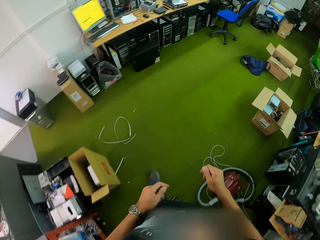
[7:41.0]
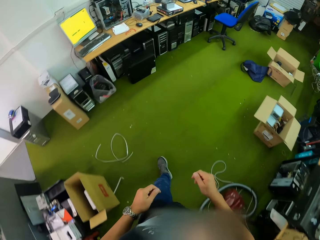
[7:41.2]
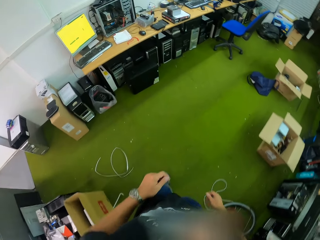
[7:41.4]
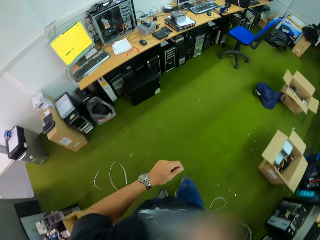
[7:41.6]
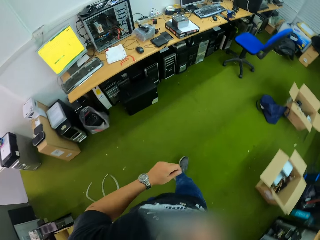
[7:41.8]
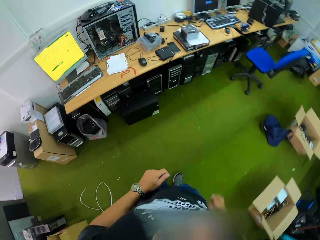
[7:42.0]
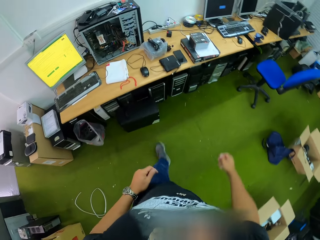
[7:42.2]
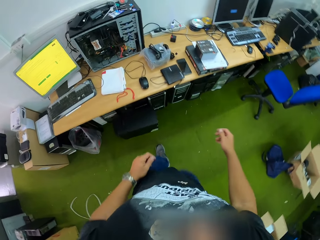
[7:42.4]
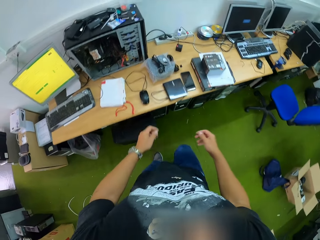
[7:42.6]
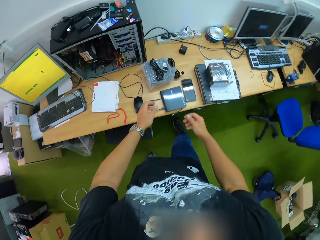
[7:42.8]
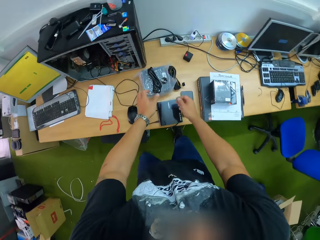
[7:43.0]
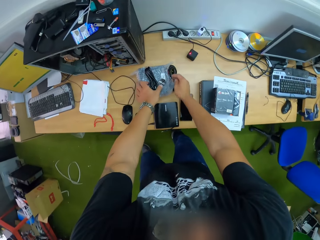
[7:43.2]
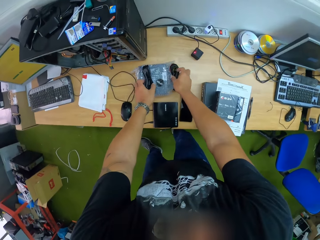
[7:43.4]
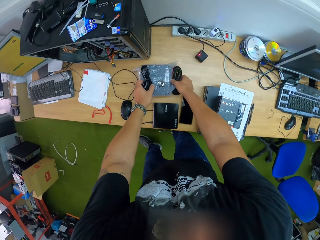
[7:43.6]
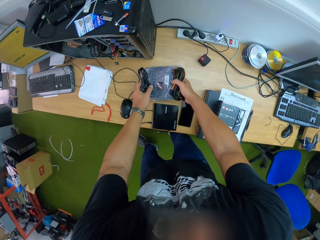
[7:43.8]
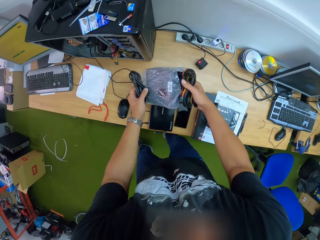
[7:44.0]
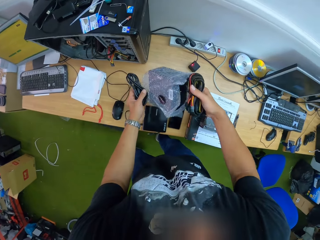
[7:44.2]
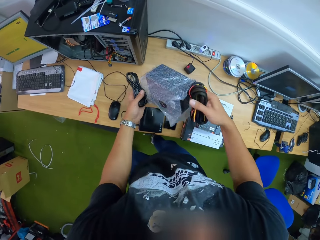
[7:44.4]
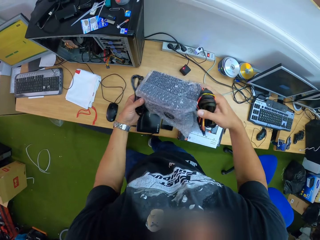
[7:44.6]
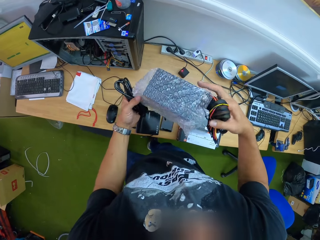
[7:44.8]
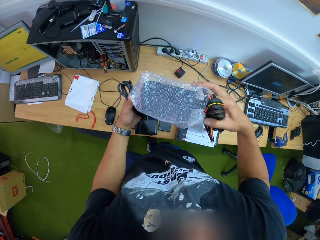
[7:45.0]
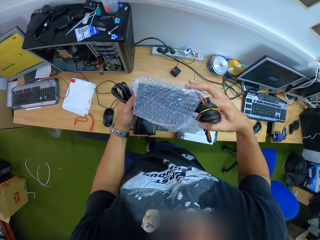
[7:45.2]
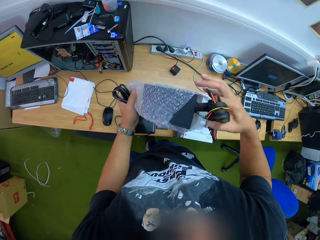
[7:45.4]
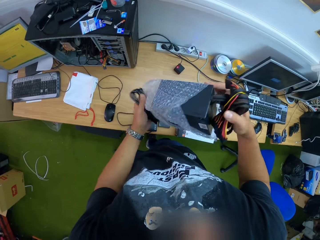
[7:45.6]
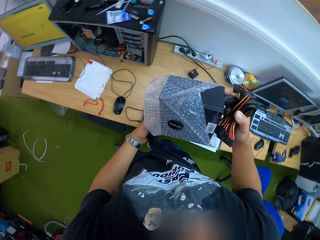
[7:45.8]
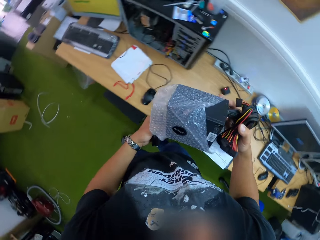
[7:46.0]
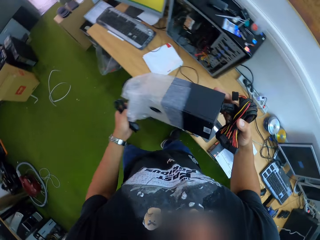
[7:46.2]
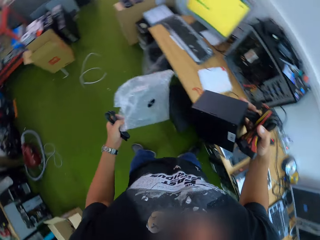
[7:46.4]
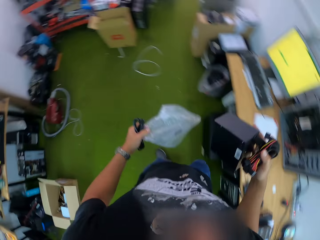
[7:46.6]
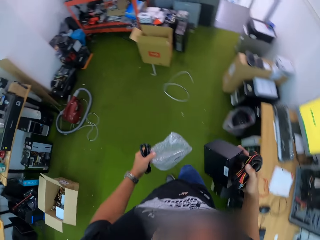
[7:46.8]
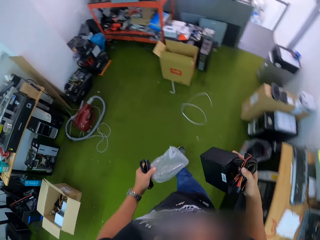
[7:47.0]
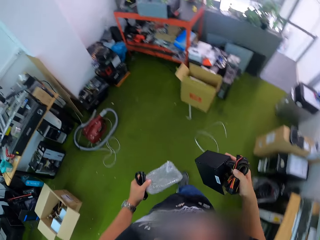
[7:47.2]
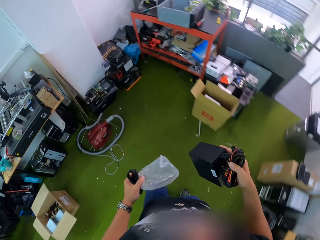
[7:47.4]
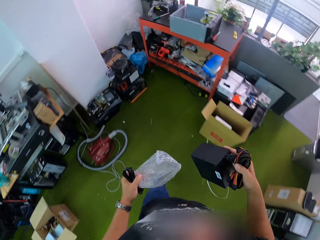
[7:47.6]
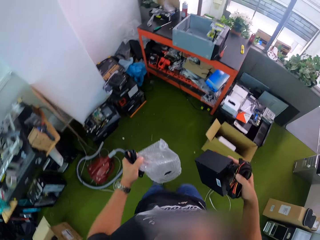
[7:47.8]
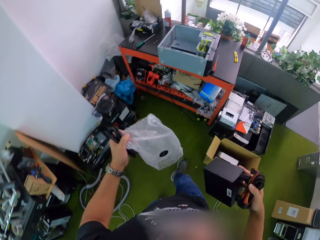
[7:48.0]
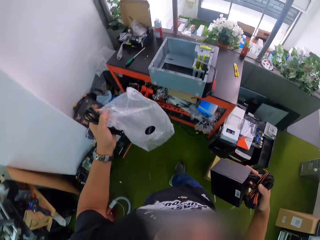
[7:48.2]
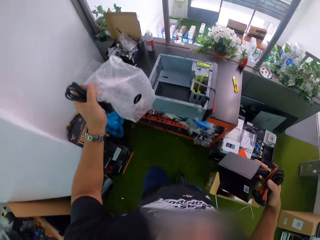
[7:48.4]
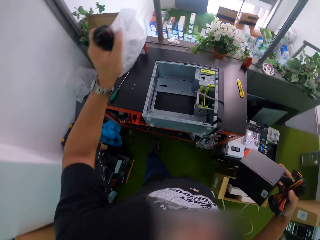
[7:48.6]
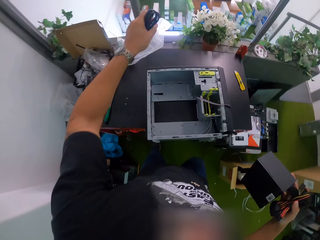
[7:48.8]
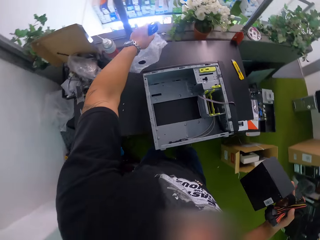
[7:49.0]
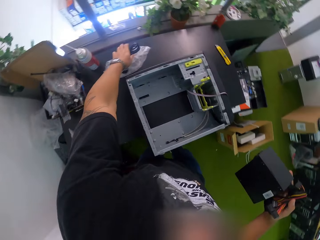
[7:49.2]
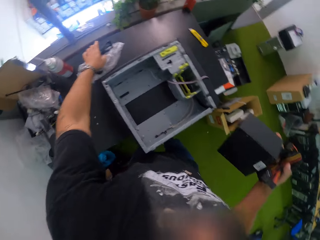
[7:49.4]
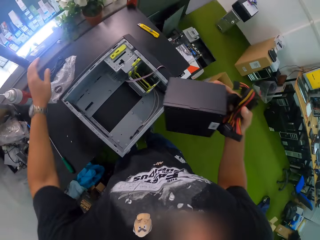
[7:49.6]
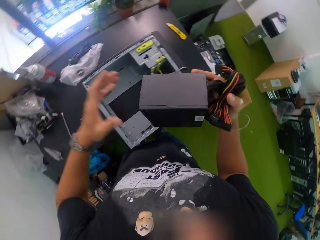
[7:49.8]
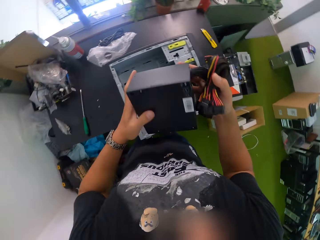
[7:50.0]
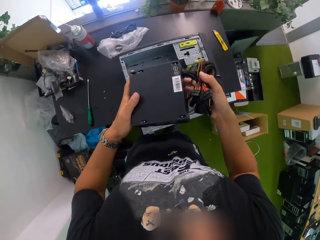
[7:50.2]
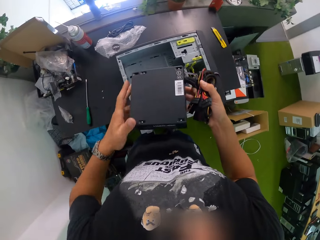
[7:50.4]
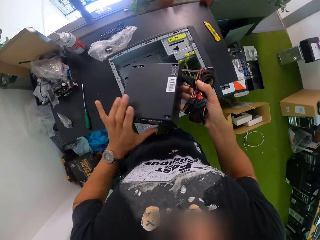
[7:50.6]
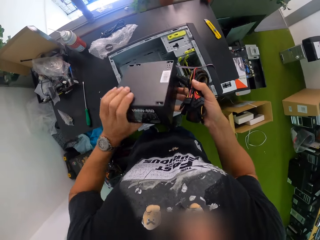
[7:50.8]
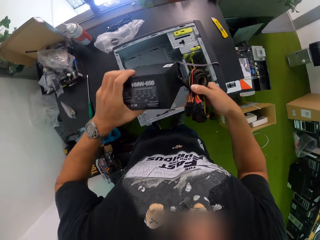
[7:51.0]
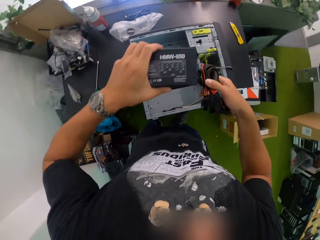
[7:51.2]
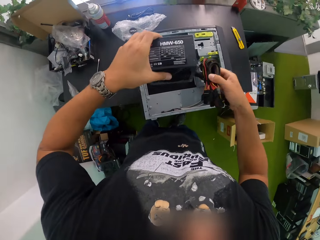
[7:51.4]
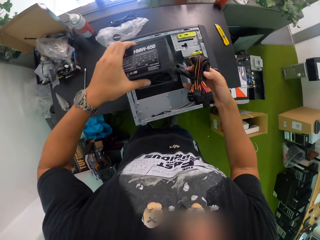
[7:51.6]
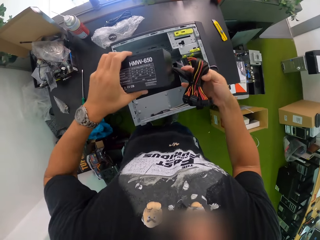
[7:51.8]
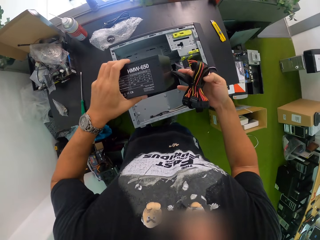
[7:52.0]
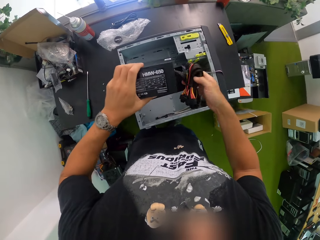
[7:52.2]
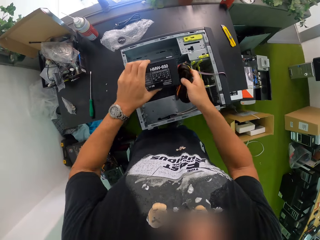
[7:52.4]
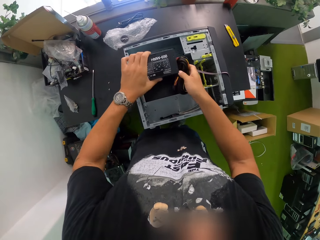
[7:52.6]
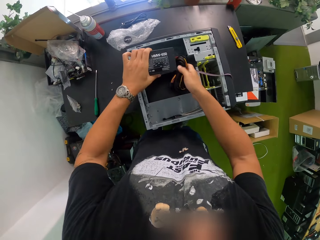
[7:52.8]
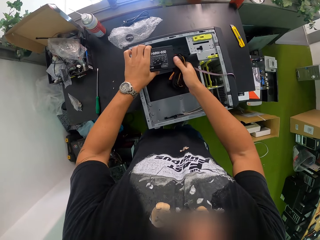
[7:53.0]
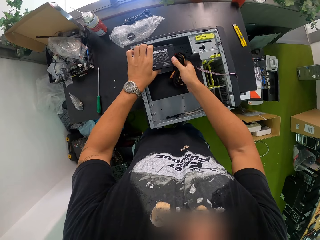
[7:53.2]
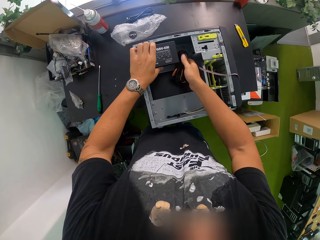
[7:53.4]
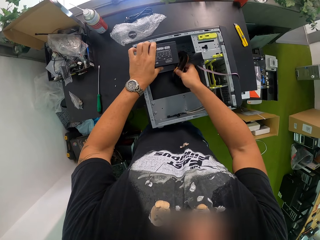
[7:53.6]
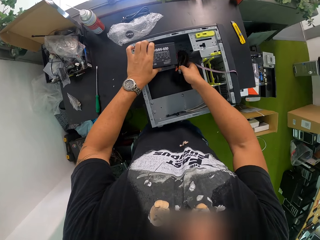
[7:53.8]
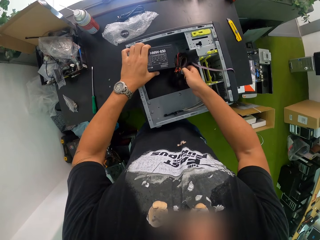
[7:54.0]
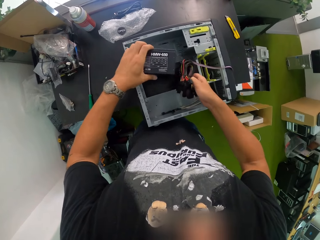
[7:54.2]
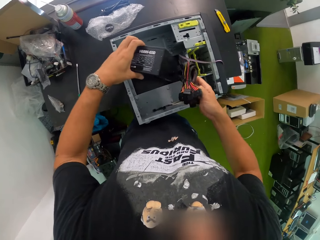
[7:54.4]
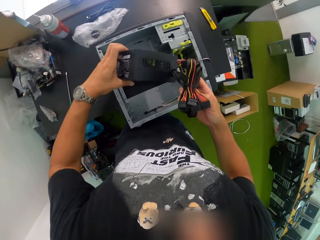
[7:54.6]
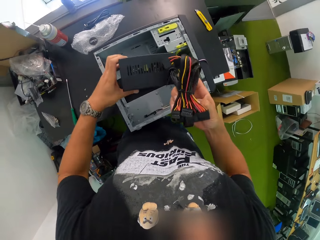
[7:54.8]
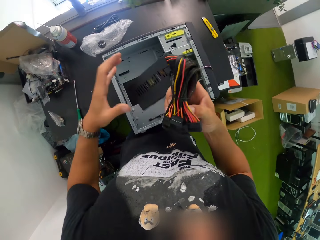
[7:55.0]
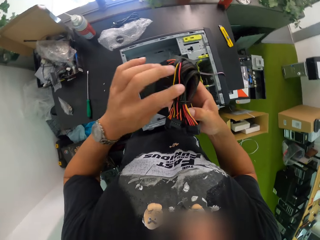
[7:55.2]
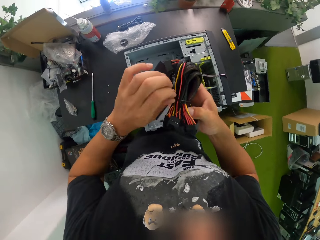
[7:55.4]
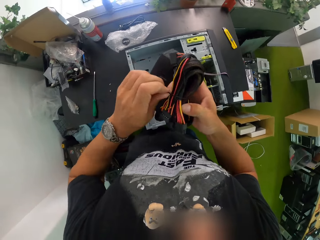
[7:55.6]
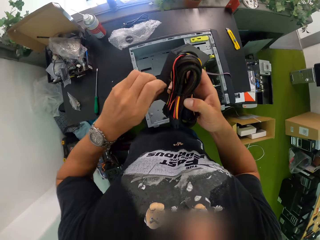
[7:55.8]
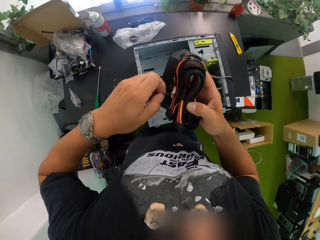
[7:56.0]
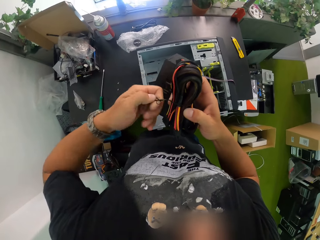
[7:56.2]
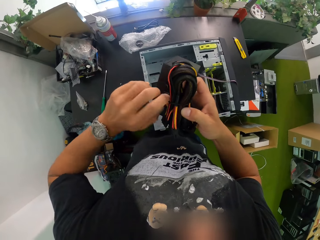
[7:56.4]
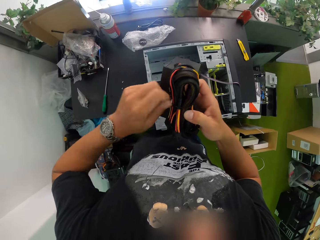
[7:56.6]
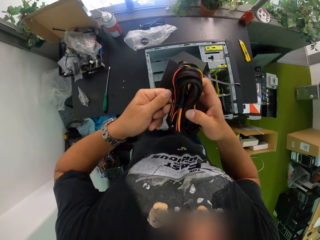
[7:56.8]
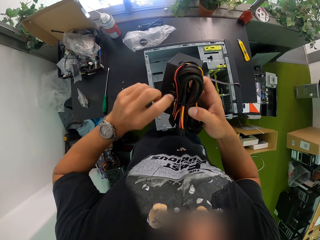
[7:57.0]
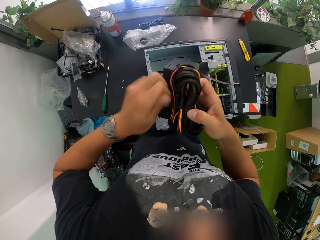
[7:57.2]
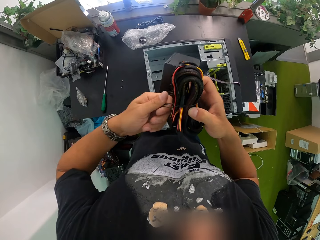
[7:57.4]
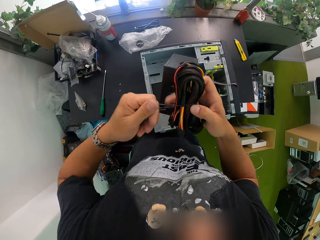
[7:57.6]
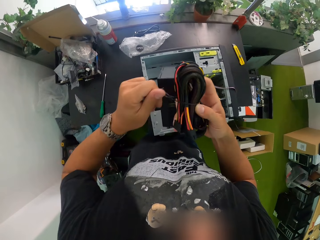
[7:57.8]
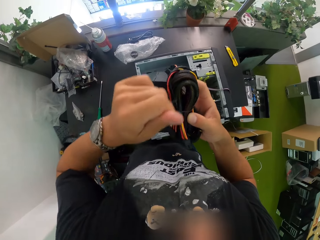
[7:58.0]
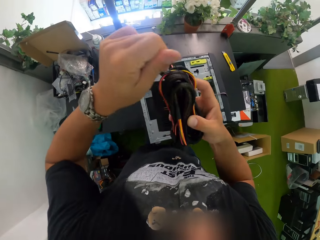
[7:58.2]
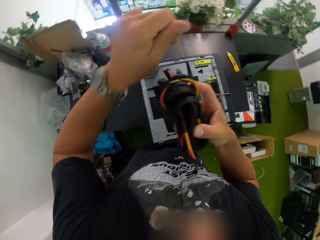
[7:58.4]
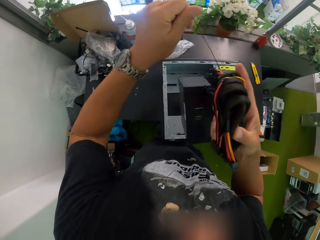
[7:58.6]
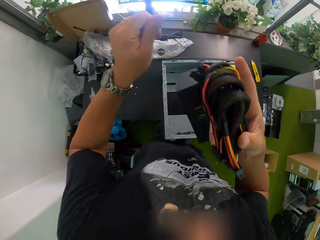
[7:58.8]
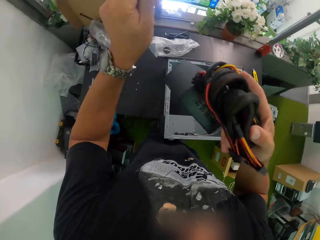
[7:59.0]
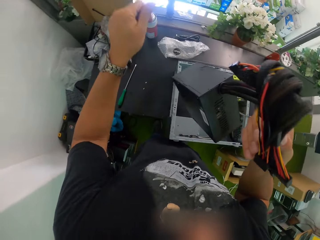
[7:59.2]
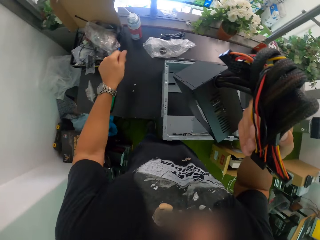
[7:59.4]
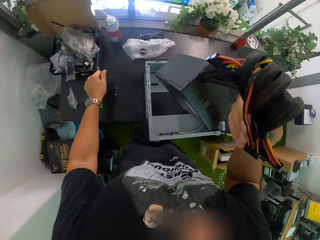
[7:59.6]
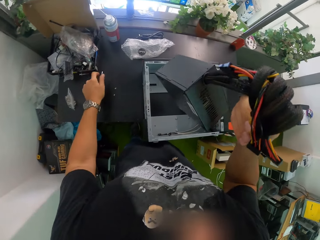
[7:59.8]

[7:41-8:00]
The camera wearer walks. He picks a power supply unit from a workbench with both hands. He touches a cable. He removes a bubble wrap from the power supply unit with his left hand. He walks. He places the bubble wrap and some cables on the workbench with his left hand. He fits the power supply unit into the computer case with both hands. He loosens the cables of the power supply with both hands.

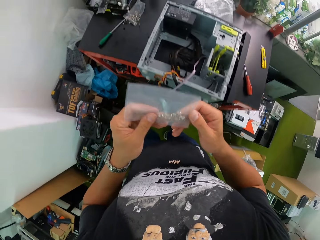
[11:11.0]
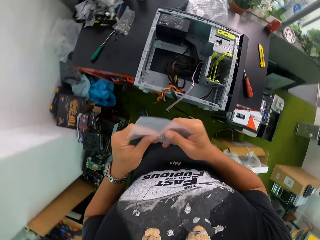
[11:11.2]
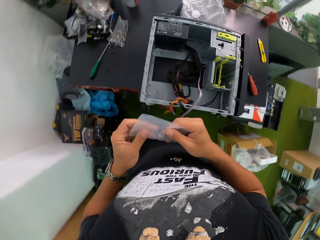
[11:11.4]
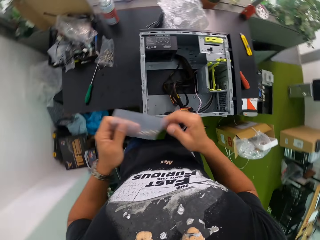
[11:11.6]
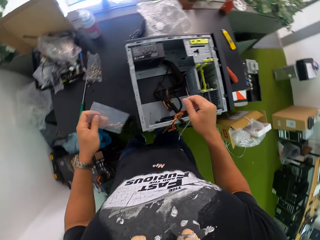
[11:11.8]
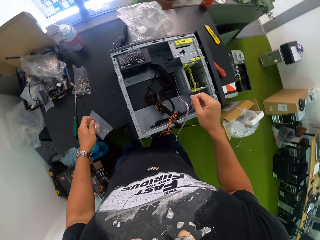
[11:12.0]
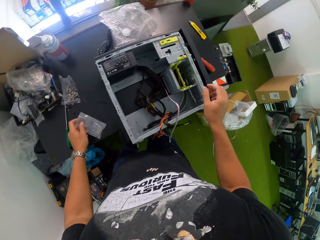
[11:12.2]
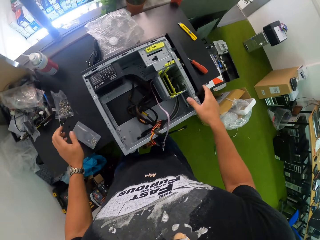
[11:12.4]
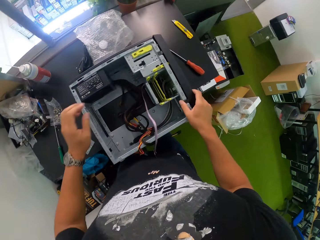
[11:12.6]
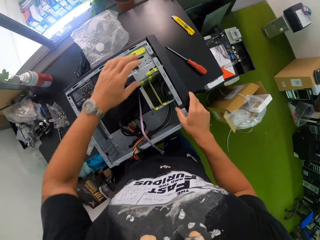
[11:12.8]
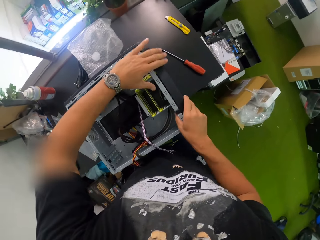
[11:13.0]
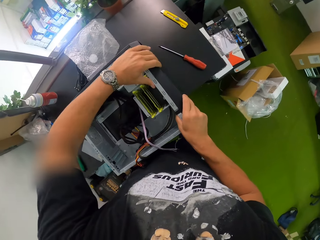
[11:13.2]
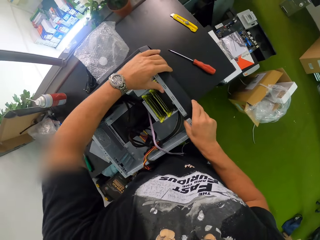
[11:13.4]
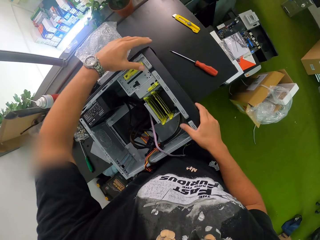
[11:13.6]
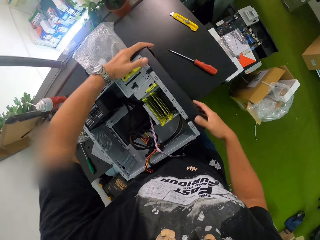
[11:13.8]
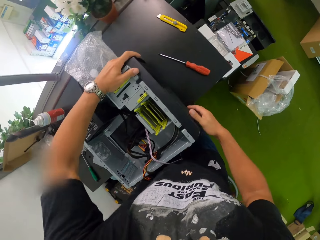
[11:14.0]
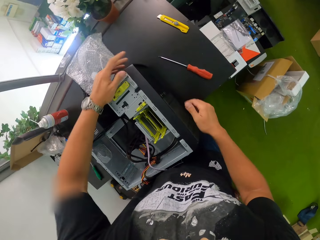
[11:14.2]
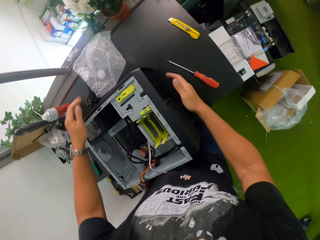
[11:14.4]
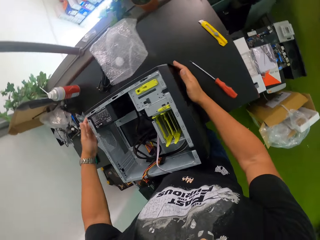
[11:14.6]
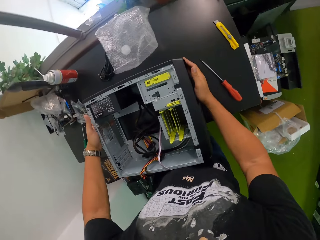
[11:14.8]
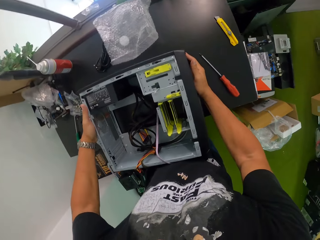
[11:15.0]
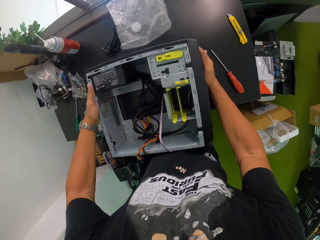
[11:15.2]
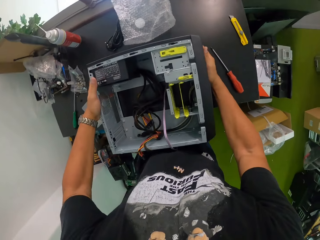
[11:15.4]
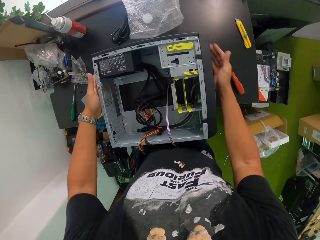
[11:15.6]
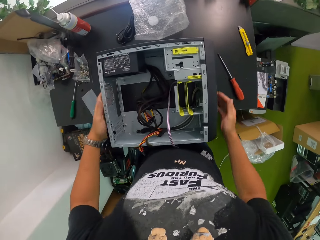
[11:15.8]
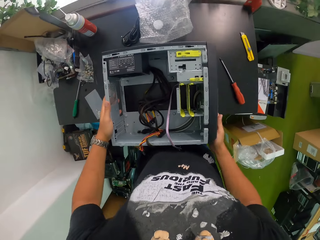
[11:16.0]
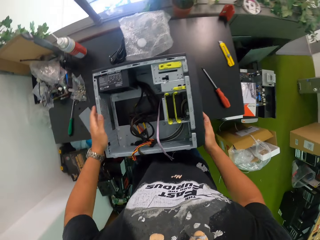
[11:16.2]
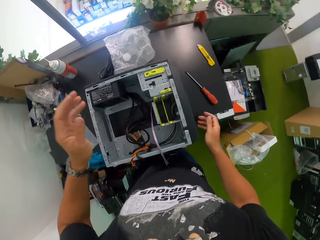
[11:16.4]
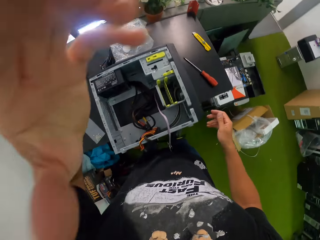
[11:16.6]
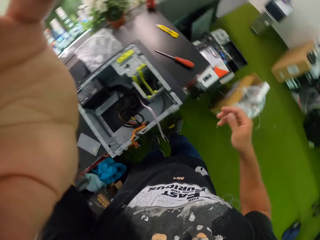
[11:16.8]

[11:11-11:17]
The camera wearer drops the plastic on the table from his left hand. He places his right hand on the CPU. He holds the machine with the right hand. He fits the CPU with both hands. He holds the electronic with both hands. He moves the hand on the electronic. He presses the electronic with both hands. He moves the hands on the electronic. He holds the electronic with both hands. He moves the hands on the electronic. He raises the left hand.
